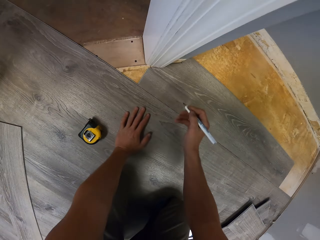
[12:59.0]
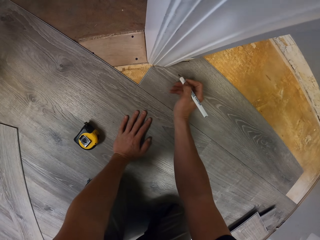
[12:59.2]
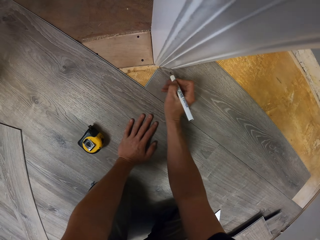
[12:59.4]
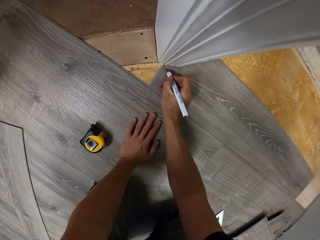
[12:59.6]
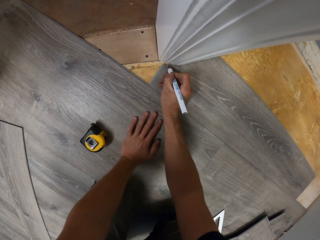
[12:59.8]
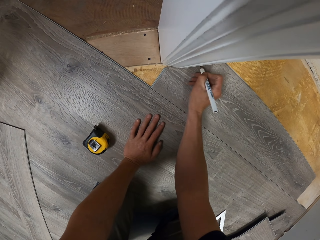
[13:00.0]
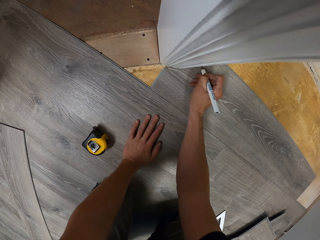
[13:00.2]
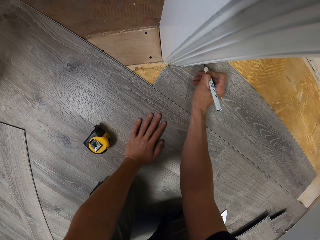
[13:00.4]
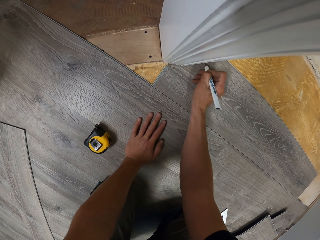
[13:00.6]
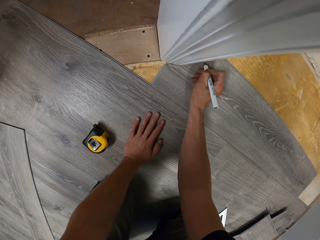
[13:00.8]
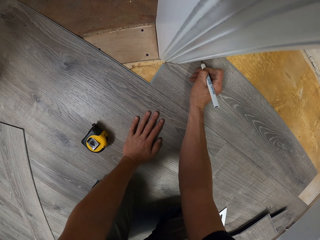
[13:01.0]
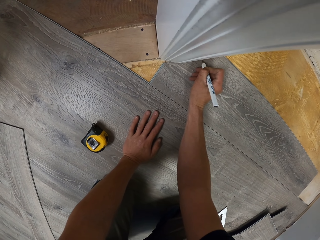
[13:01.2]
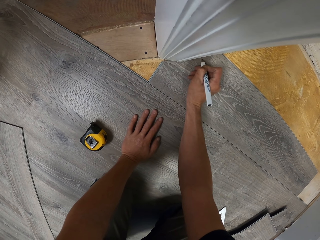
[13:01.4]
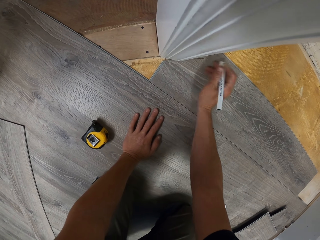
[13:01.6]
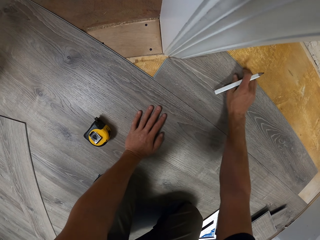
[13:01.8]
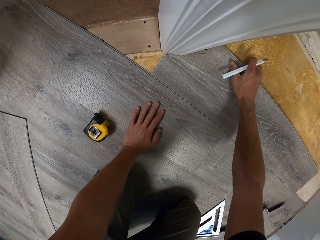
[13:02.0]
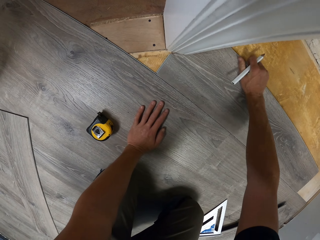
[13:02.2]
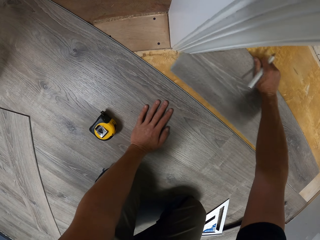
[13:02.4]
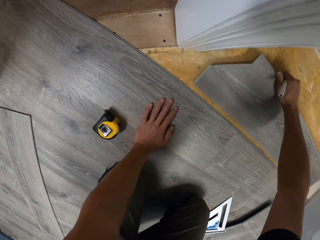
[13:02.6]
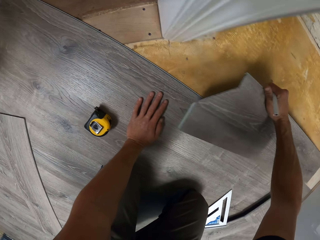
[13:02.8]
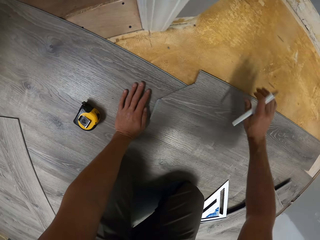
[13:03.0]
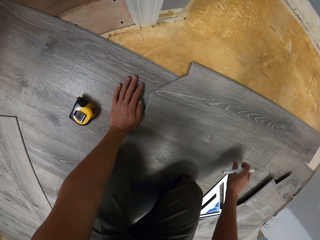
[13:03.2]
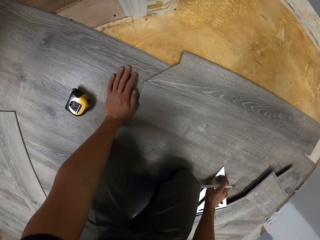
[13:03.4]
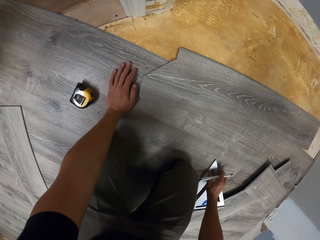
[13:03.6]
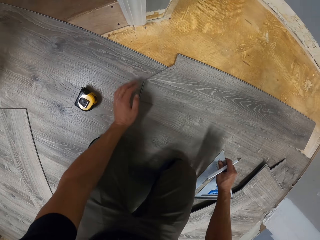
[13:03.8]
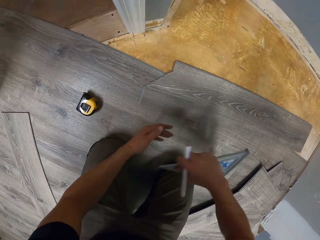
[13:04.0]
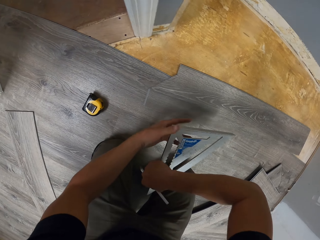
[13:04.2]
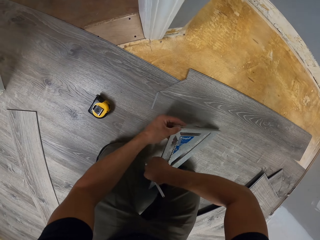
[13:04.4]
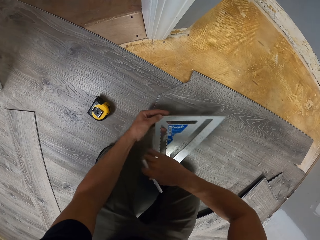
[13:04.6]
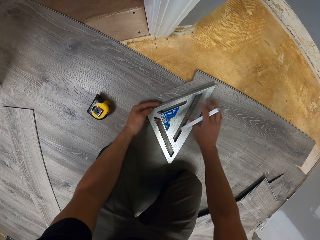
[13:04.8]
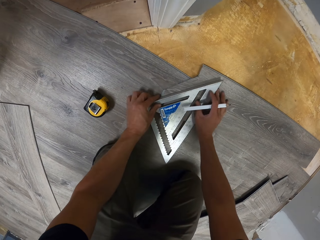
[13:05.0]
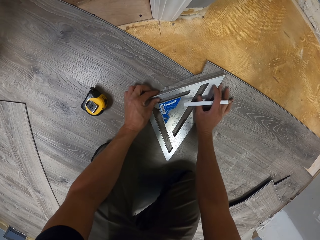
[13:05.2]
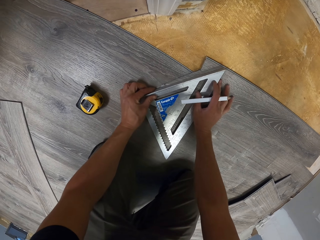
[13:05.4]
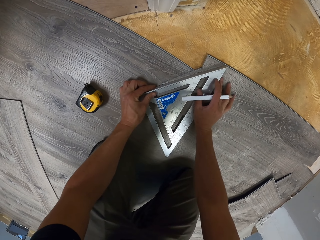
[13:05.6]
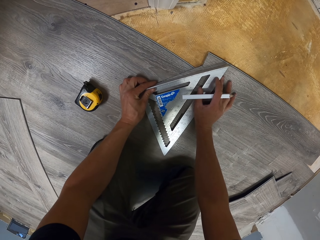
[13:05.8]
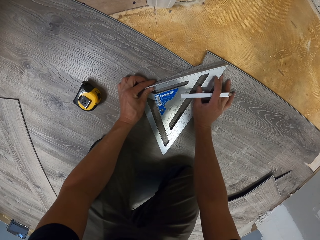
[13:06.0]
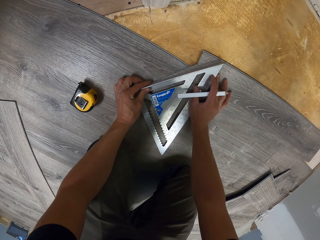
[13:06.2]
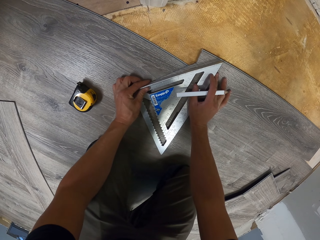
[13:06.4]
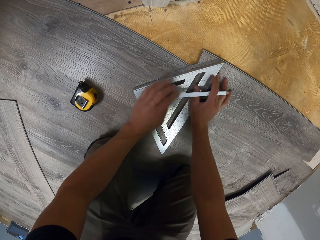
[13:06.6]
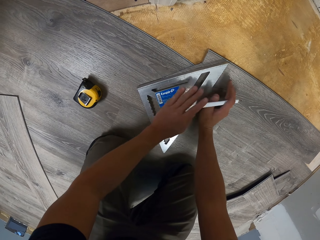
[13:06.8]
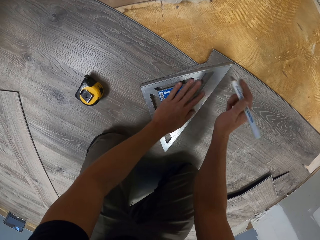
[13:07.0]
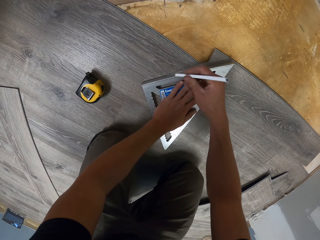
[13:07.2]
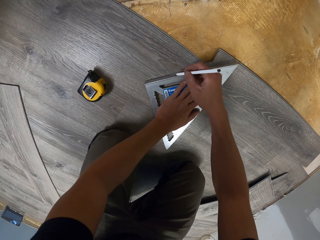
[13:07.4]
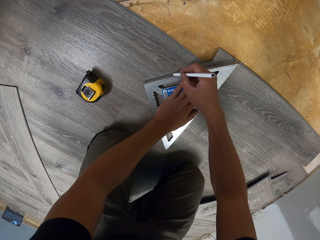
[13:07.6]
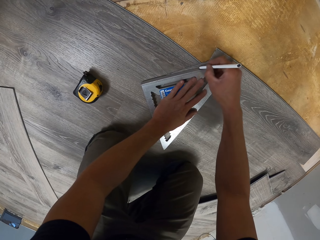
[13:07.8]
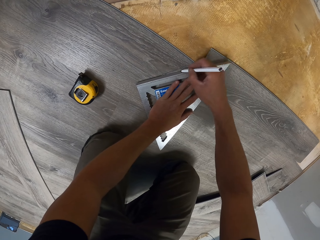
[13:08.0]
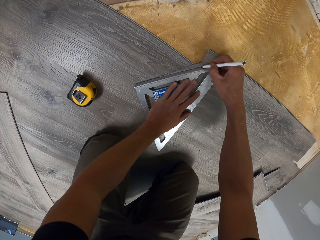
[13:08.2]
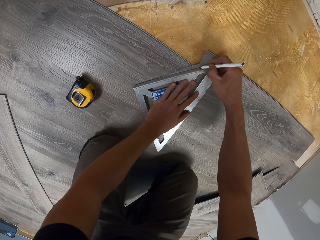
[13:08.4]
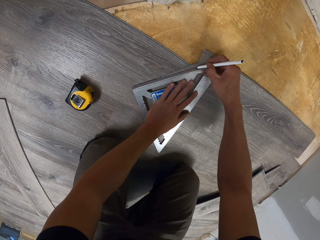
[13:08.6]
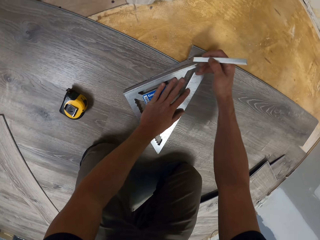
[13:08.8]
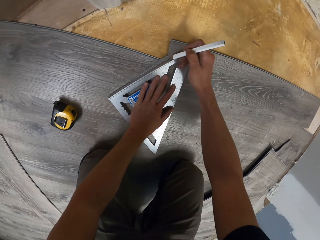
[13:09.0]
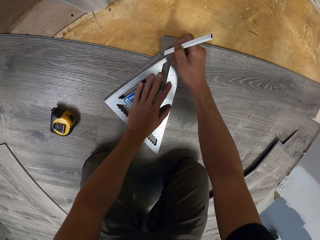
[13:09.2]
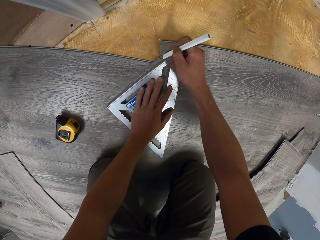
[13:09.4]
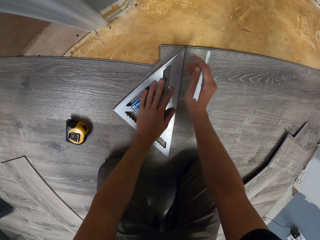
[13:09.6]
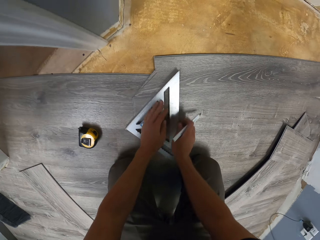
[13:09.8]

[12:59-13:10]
The camera wearer leans the left hand on the floor. They put a mark on the wood tile using a pencil. They move the tile on the floor. They pick up the square ruler with the right hand. They move the square ruler to the left hand. They drop the square ruler on the floor. They move the square ruler on the floor. They measure the wood tile. They swing the right hand. They put a mark on the tile using the pencil.

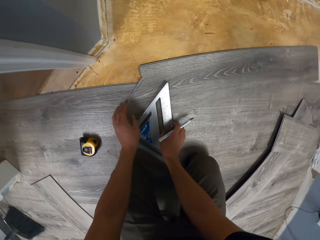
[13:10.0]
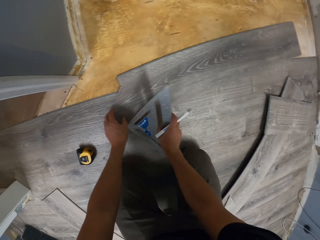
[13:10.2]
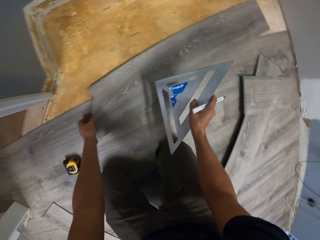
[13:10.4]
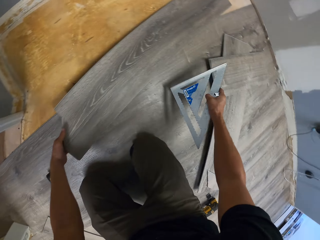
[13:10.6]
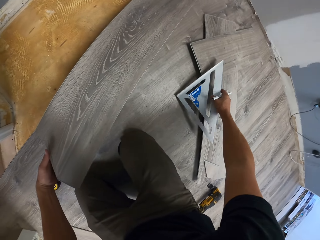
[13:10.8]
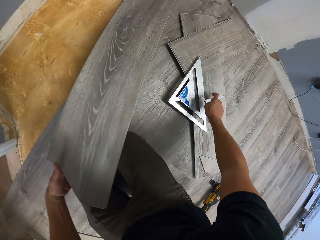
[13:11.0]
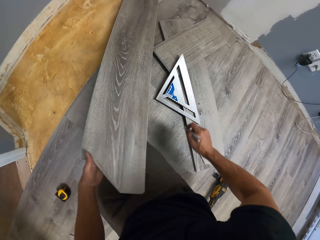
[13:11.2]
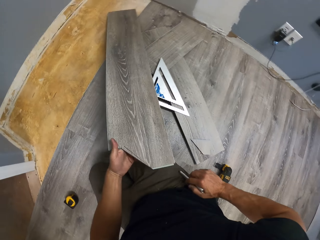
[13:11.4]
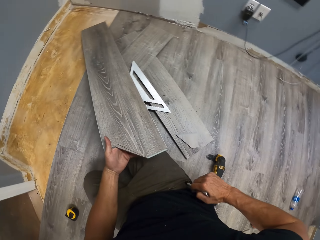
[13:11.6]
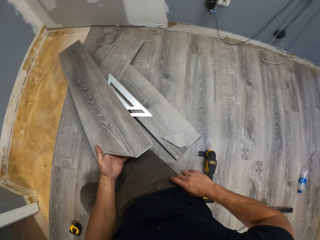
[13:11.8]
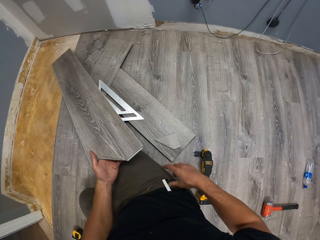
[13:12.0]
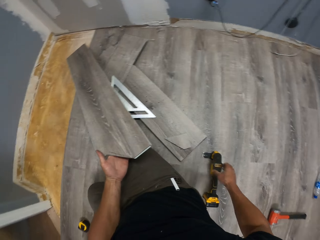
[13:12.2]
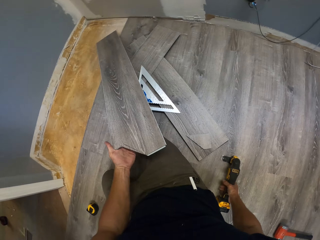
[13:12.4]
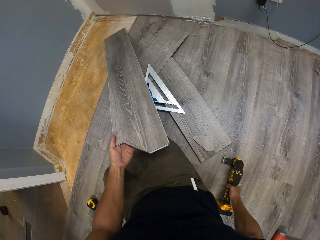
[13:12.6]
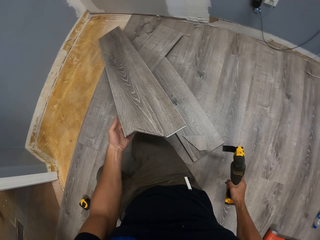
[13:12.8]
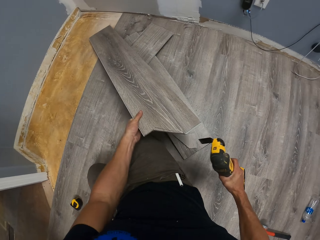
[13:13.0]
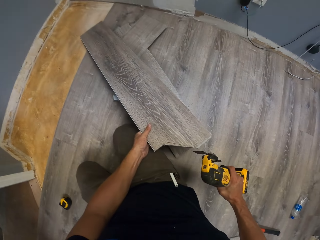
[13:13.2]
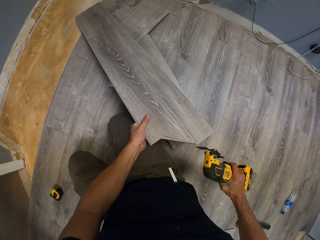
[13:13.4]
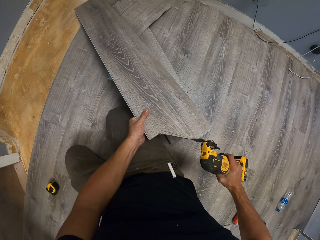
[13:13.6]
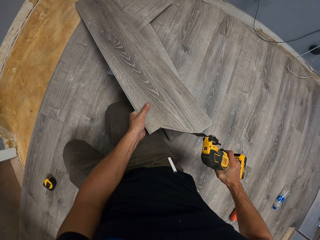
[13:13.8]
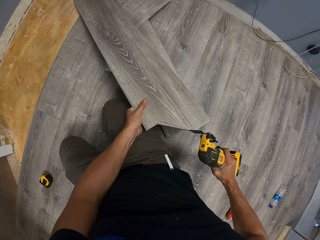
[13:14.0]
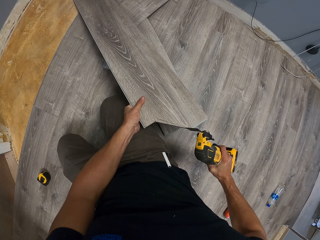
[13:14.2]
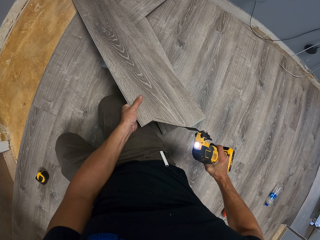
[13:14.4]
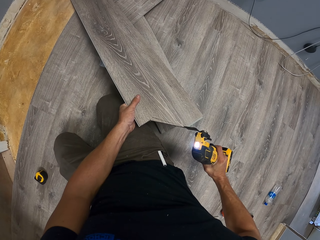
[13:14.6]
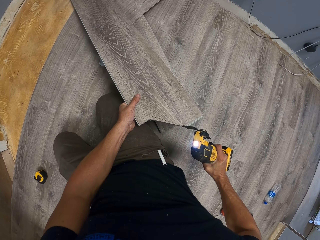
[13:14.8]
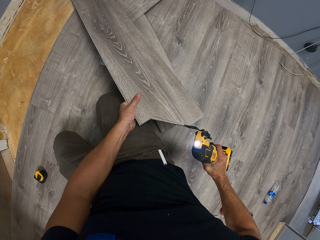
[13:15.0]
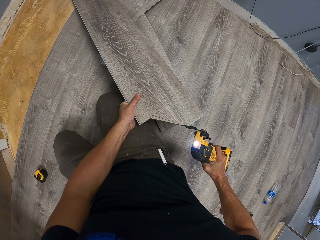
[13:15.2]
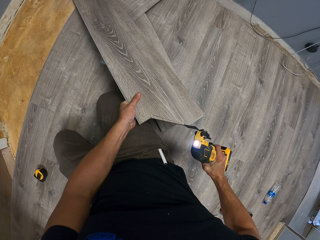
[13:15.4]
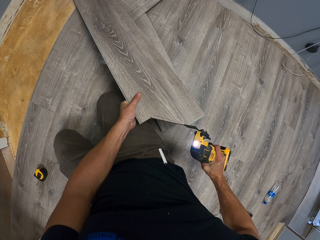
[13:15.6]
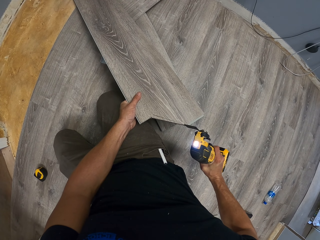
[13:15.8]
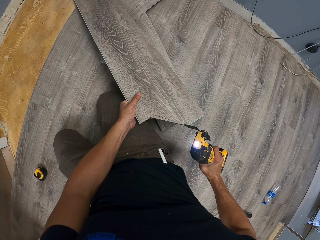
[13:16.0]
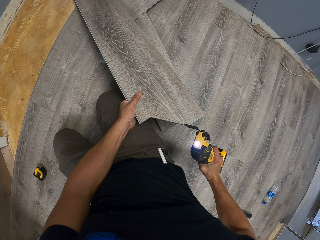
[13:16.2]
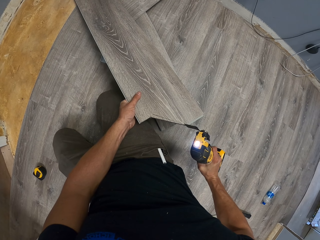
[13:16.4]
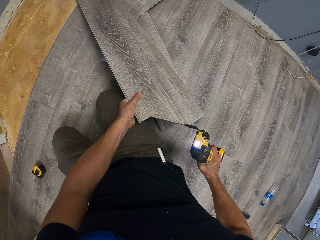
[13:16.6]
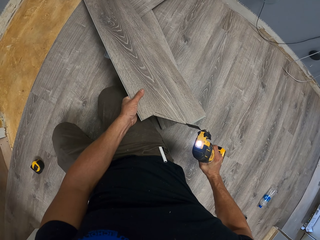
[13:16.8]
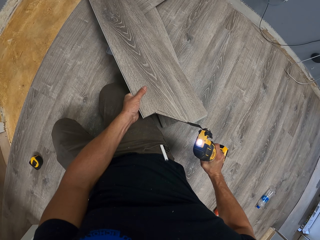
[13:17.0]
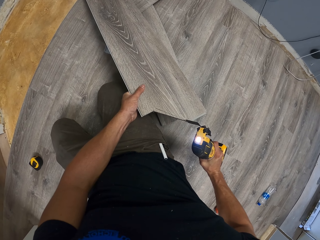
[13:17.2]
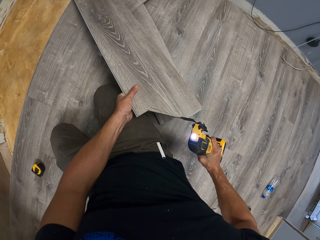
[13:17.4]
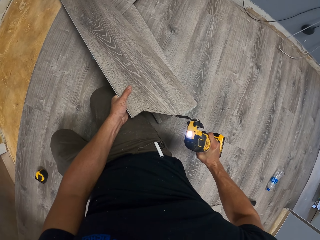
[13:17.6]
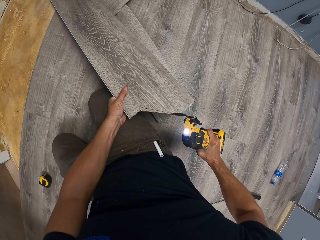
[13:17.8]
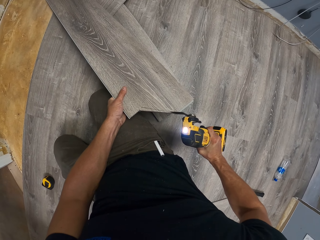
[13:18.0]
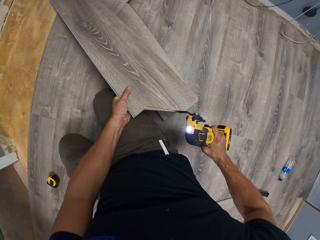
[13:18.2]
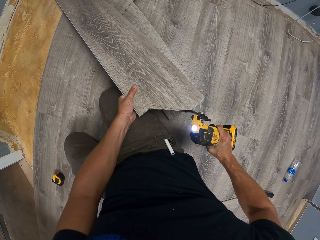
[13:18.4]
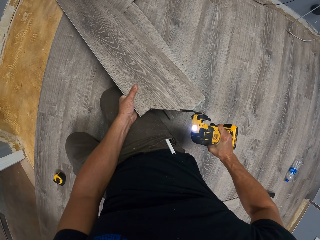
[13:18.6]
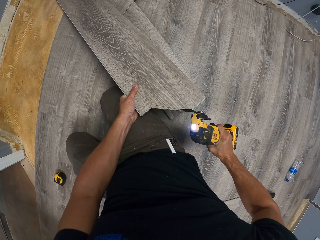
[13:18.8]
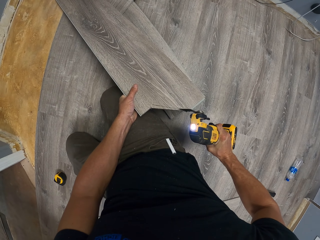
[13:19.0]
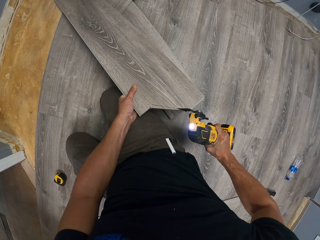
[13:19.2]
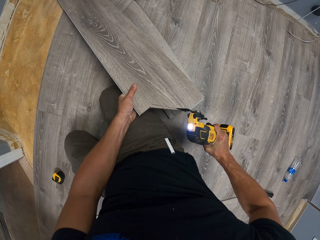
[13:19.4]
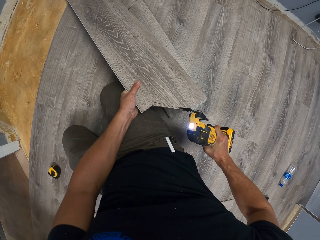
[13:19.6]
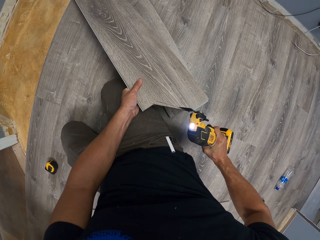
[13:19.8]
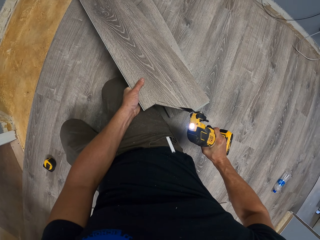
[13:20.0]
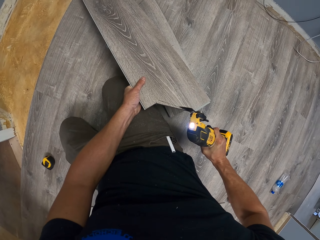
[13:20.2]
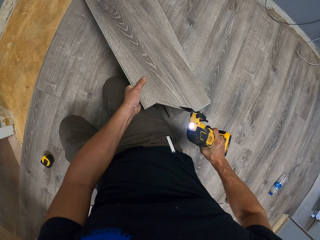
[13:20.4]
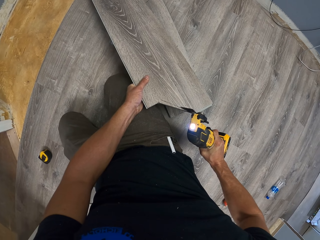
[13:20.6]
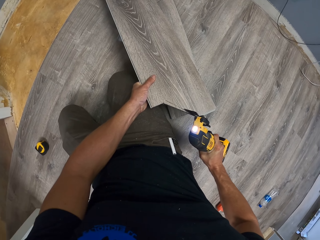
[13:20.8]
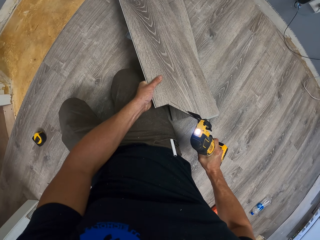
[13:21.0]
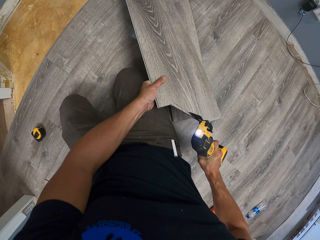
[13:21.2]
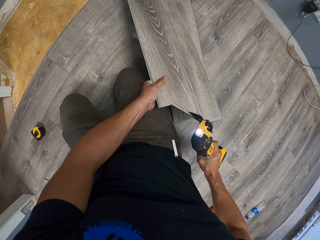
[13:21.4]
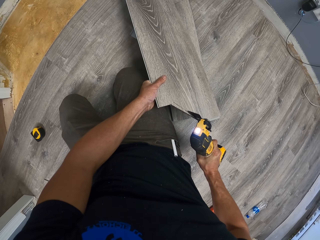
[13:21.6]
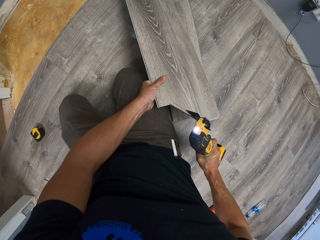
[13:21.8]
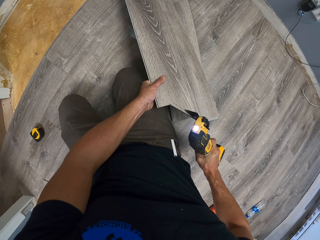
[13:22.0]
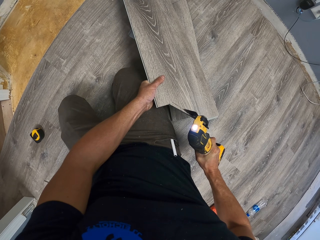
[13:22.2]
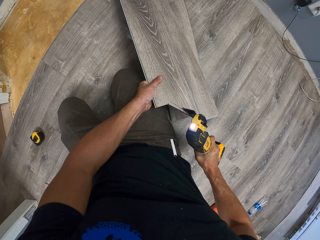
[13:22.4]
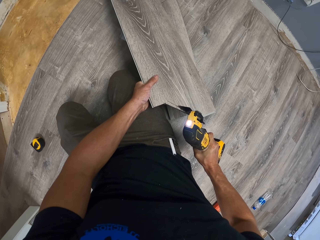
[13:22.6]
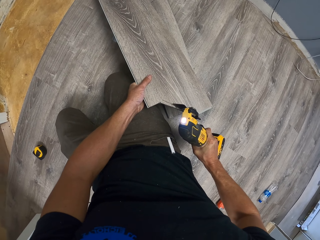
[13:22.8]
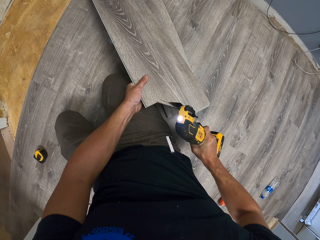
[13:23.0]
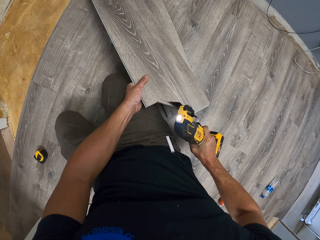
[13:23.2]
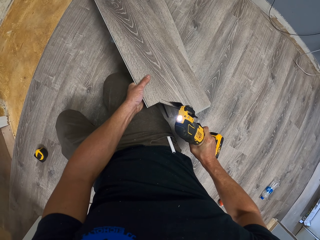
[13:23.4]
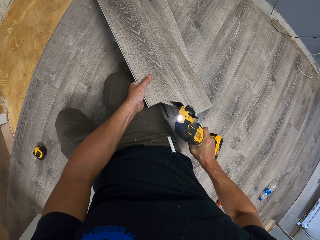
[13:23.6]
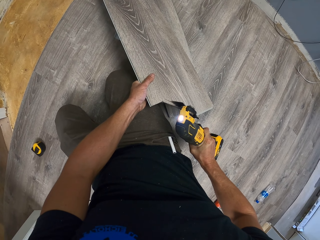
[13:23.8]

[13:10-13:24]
The camera wearer picks up the square ruler with the right hand. They pick up the tile with the left hand. They drop the square ruler on the floor. They swing the right hand. They put the pencil in the pocket. They swing the right hand. They pick up the oscillating tool with the right hand. They cut the wood tile using the oscillating tool.
